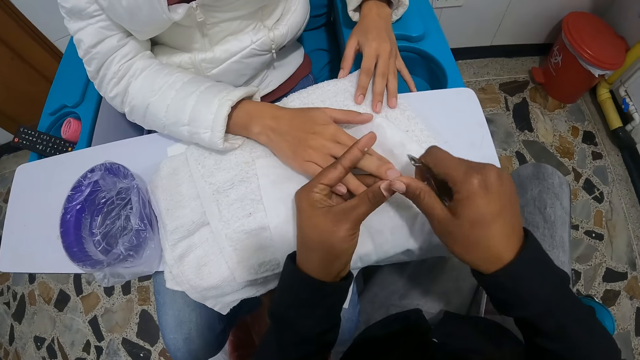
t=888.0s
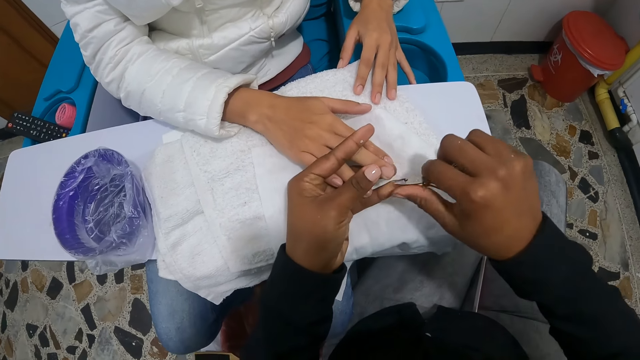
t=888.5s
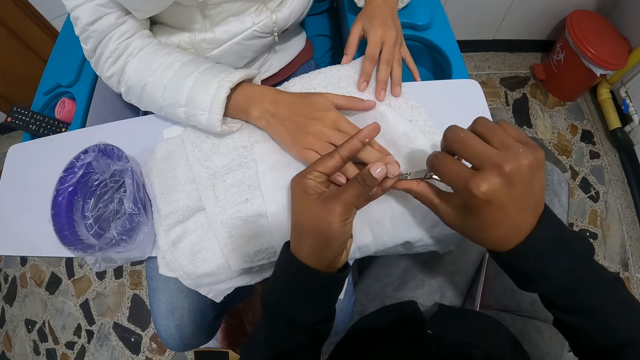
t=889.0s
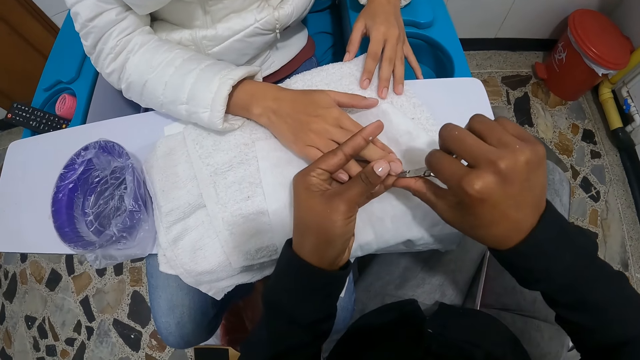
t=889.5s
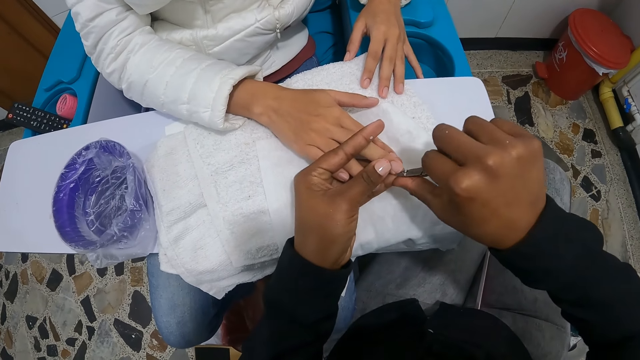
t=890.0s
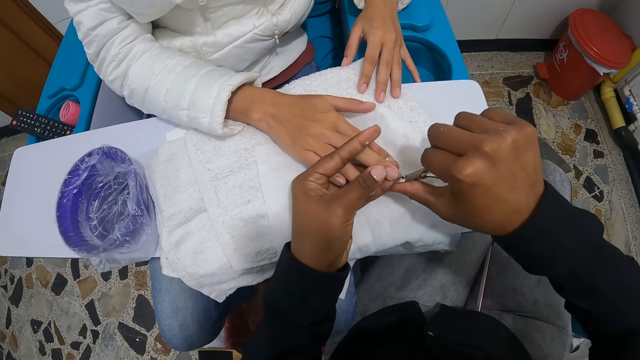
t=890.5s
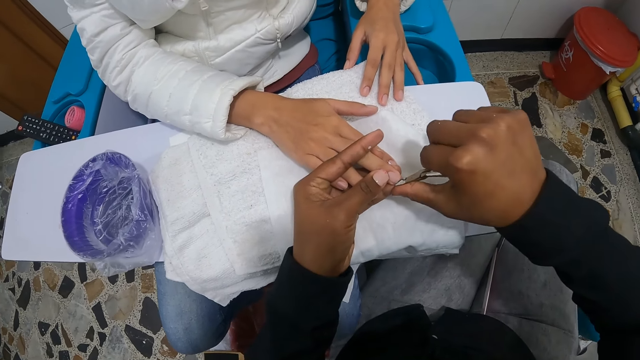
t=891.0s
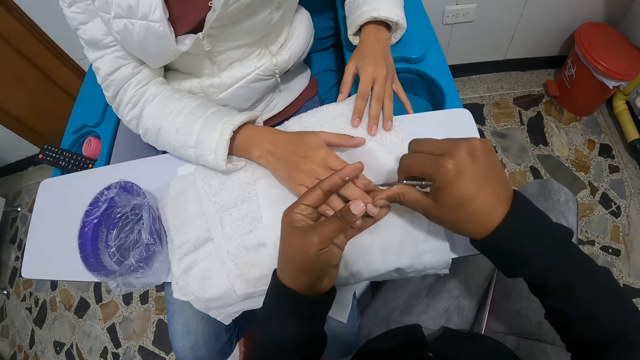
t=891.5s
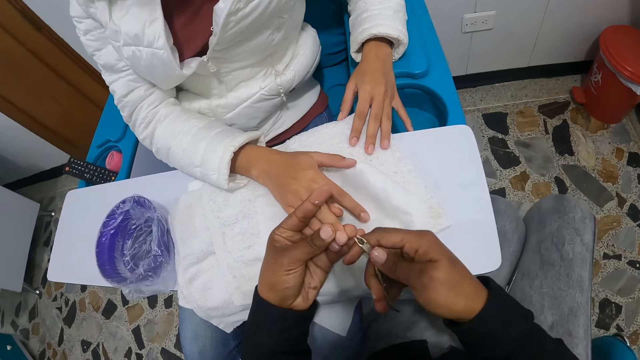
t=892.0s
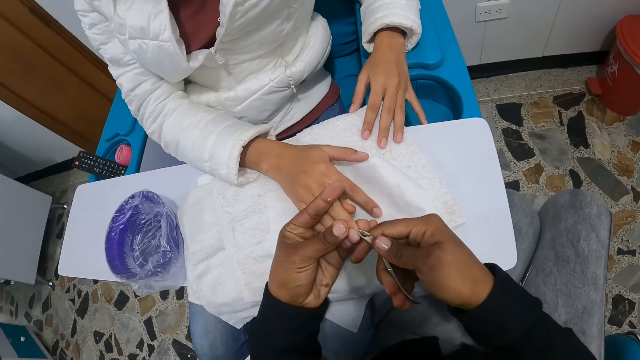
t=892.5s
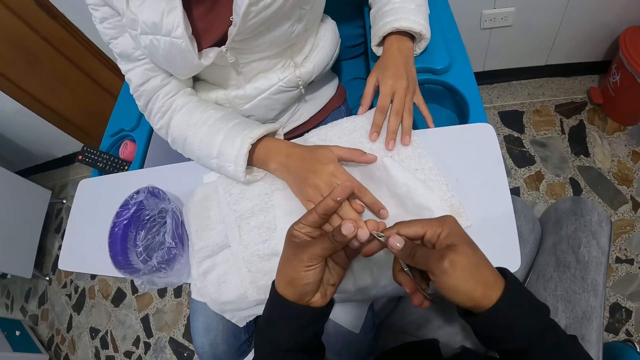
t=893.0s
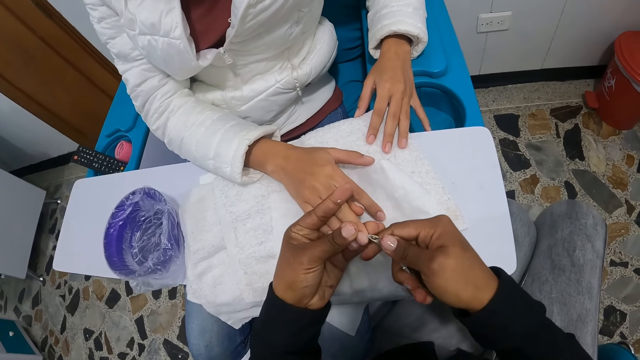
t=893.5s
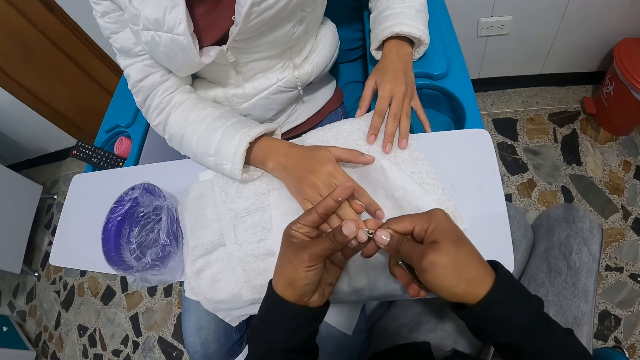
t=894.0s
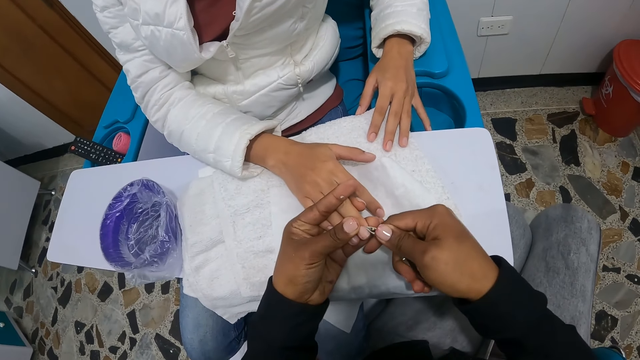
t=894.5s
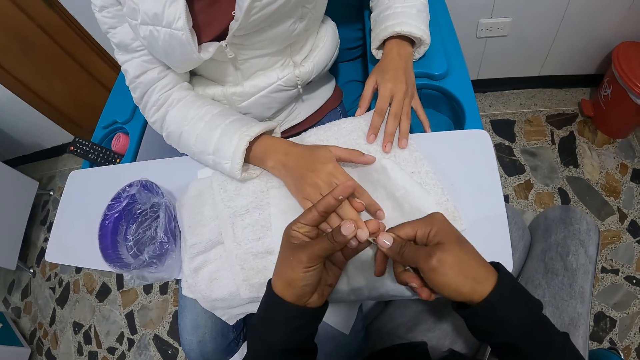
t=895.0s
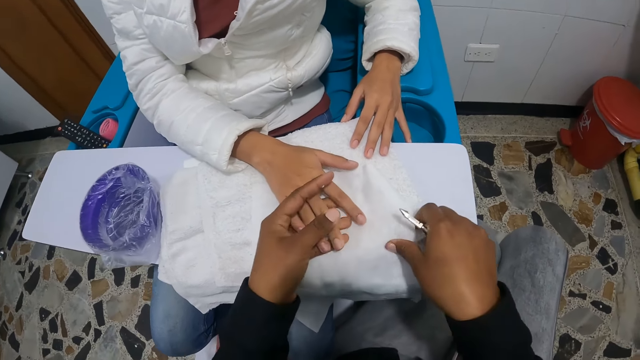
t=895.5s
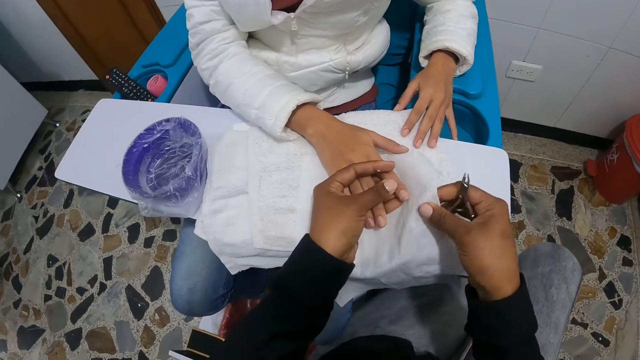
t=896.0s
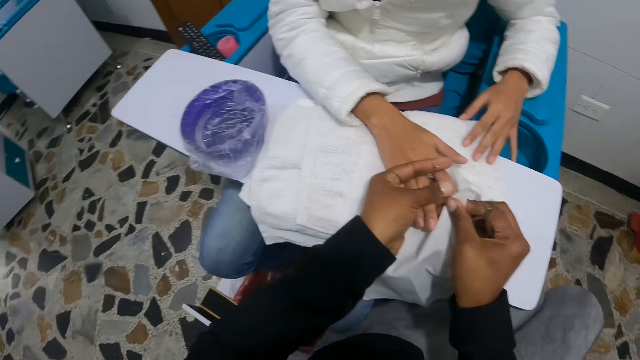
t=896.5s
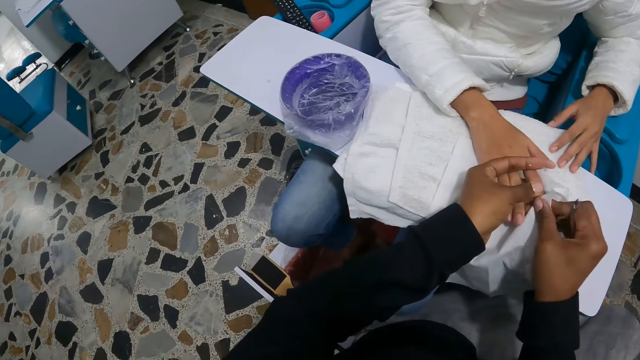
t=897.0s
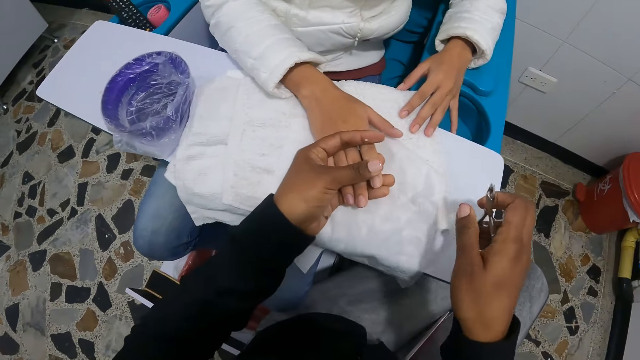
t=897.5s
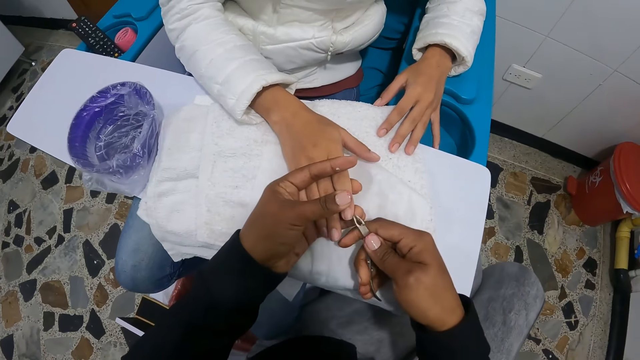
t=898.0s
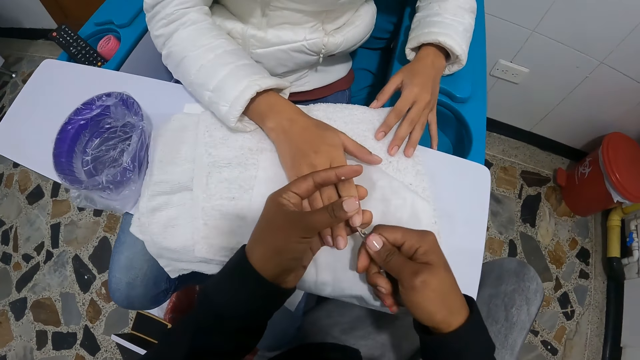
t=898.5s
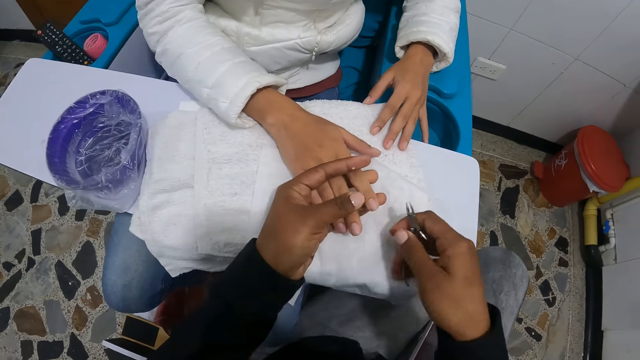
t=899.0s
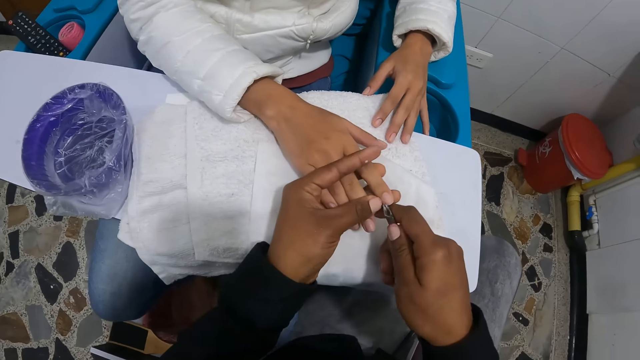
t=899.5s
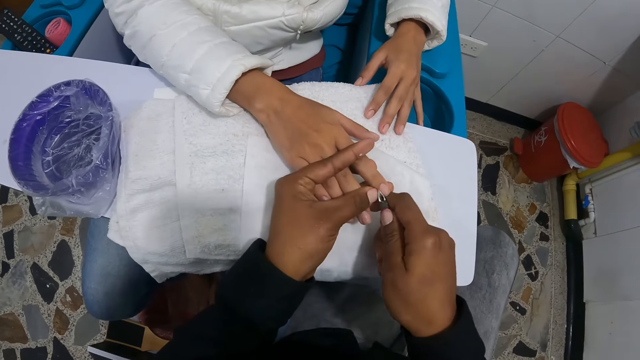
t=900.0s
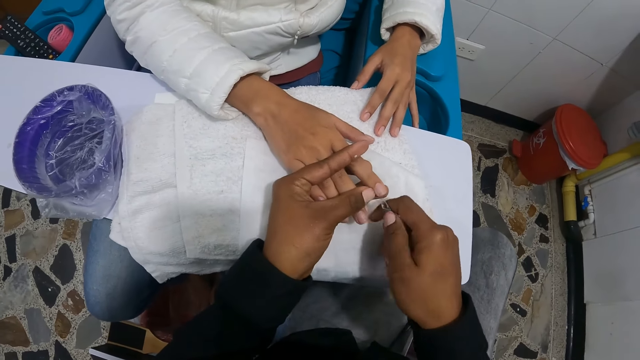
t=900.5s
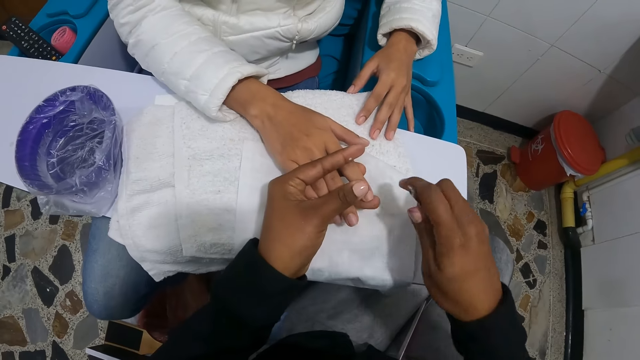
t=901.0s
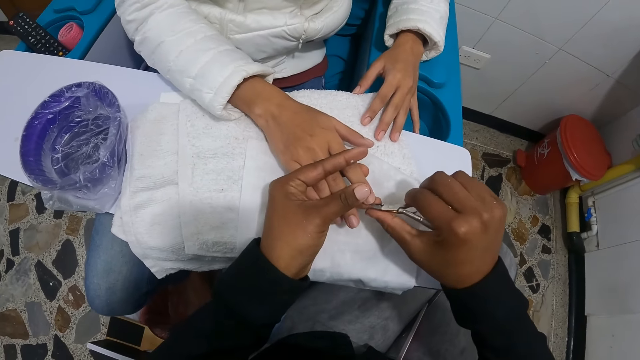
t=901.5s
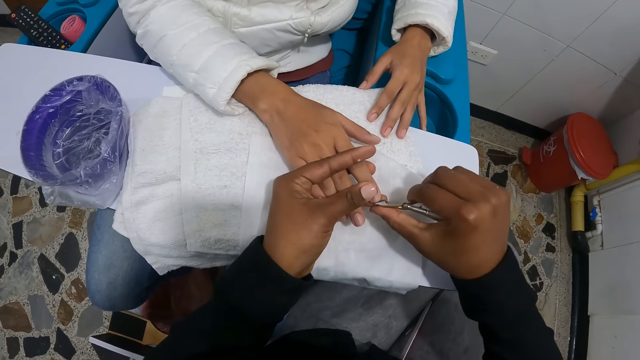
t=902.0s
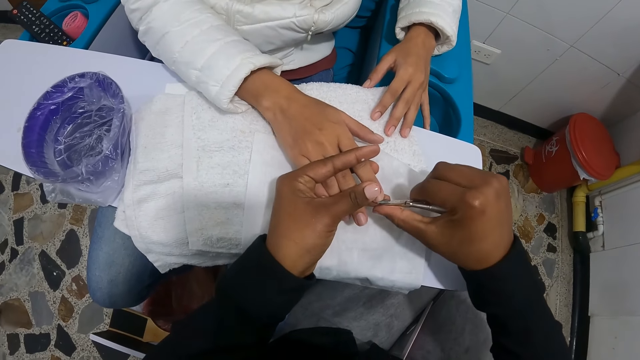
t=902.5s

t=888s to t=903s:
The camera wearer cleans the woman's right nails, the index finger nail, with the hand towel in her right hand. She fixes the woman's right nails with the nail clipper in her right hand. She removes the woman's cuticles.

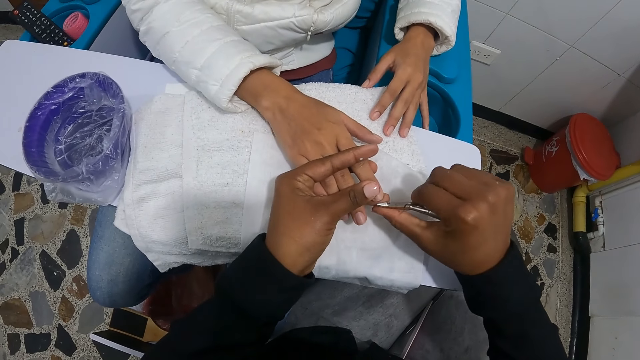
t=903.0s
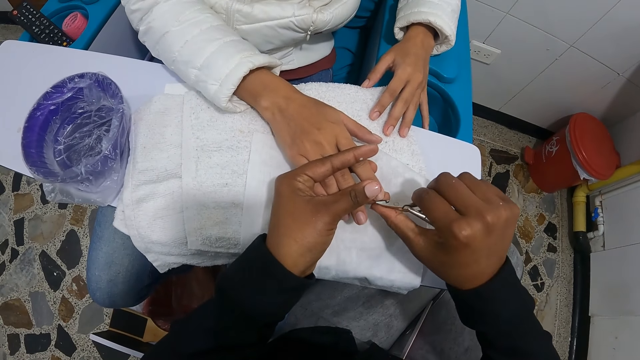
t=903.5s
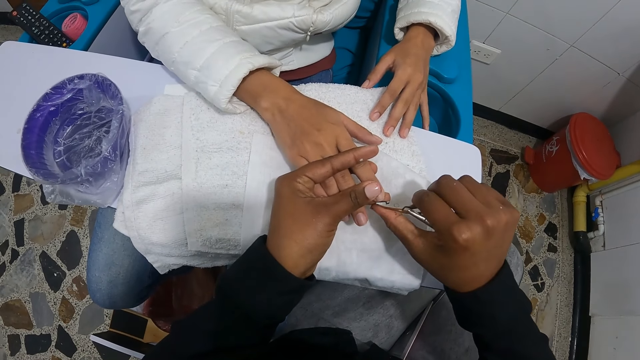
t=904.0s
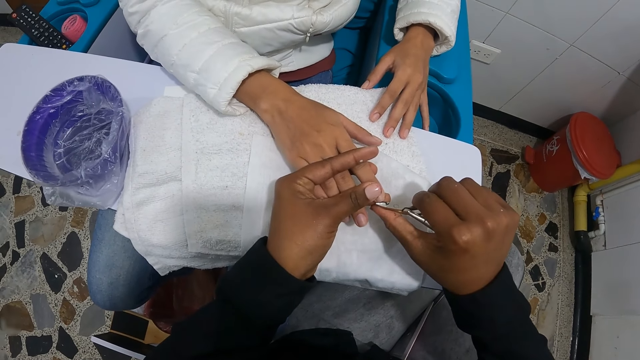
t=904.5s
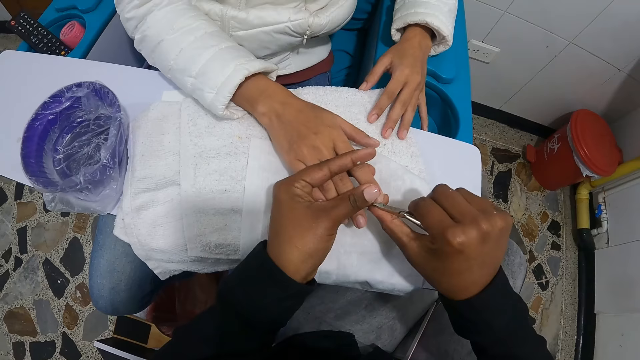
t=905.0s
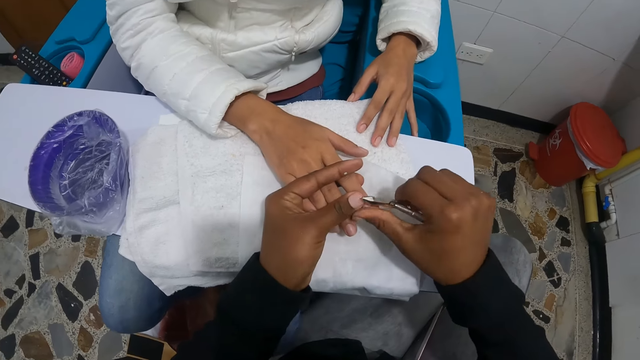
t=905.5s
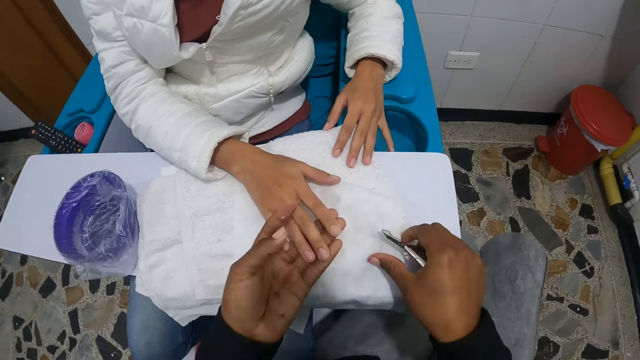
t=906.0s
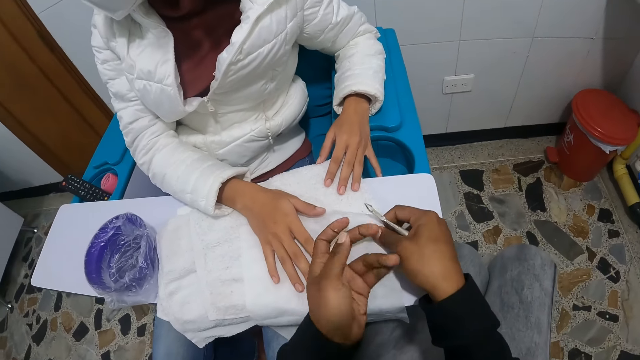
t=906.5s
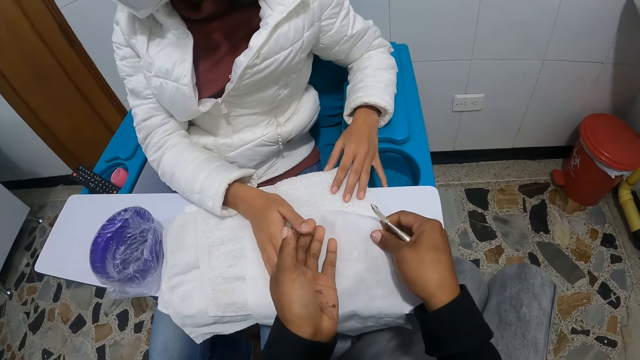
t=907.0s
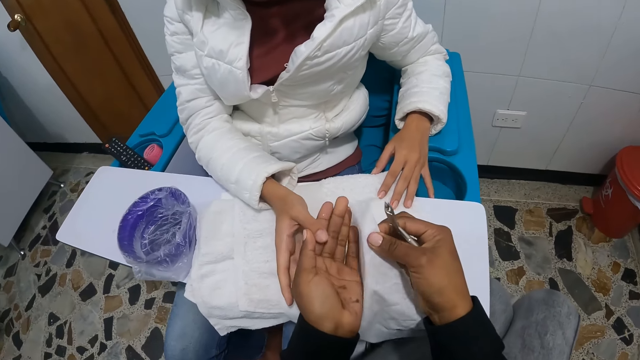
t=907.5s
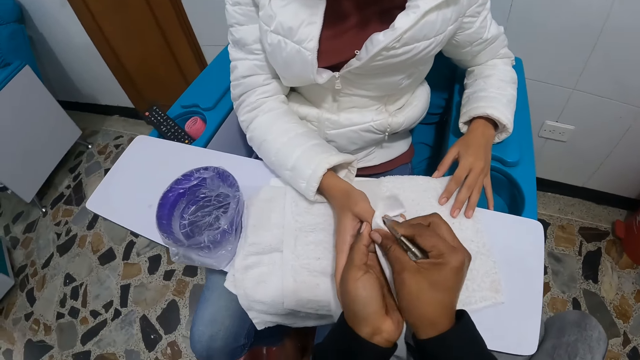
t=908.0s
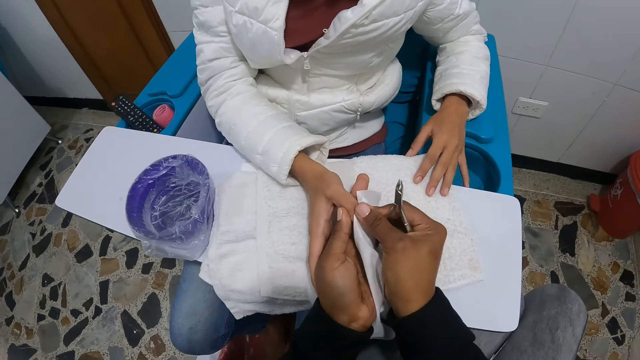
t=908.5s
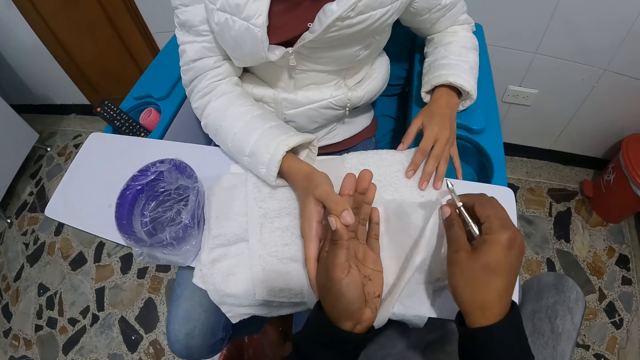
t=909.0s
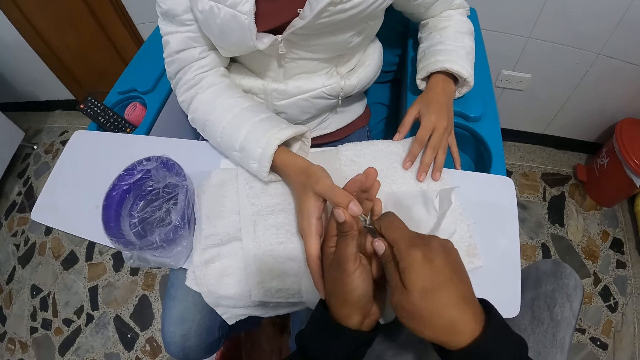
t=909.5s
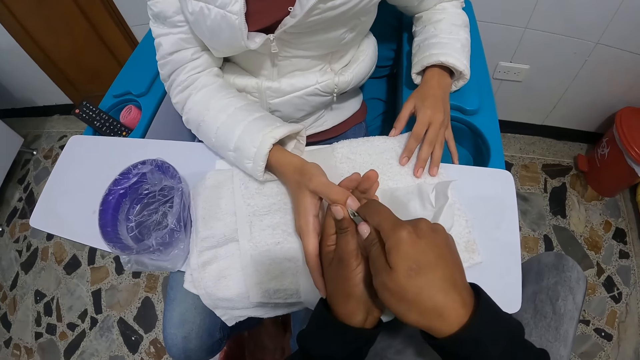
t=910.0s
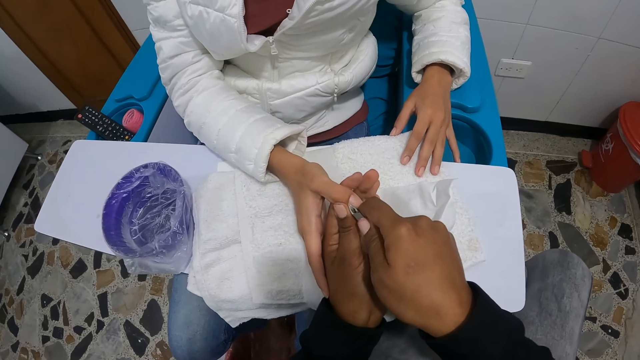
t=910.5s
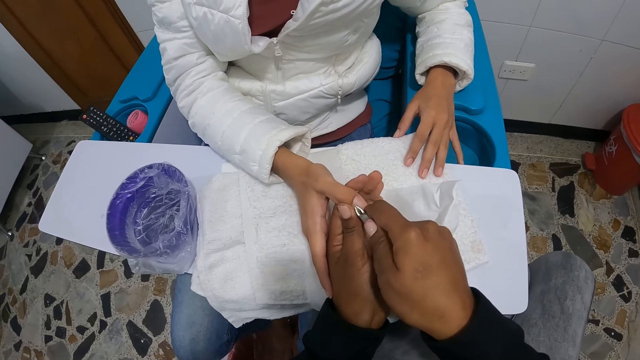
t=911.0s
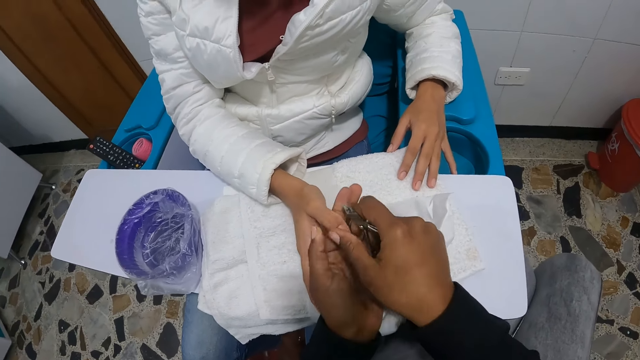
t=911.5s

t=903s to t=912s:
The camera wearer cleans the woman's right nails, the thumb finger nail, with the hand towel in her right hand. She fixes the woman's right nails with the nail clipper in her right hand. She removes the woman's cuticles.
